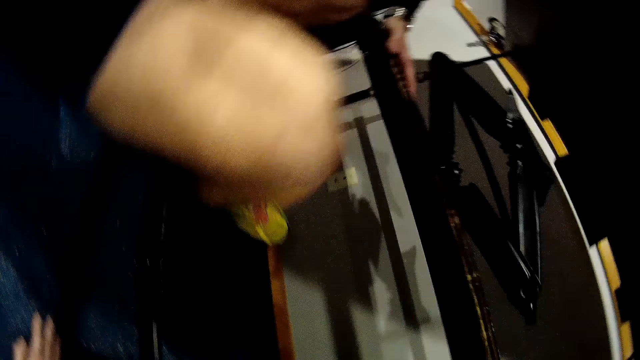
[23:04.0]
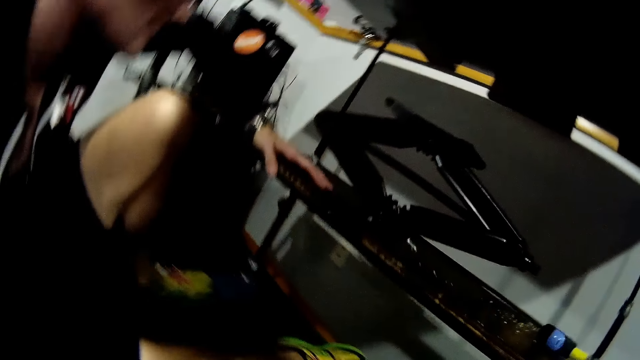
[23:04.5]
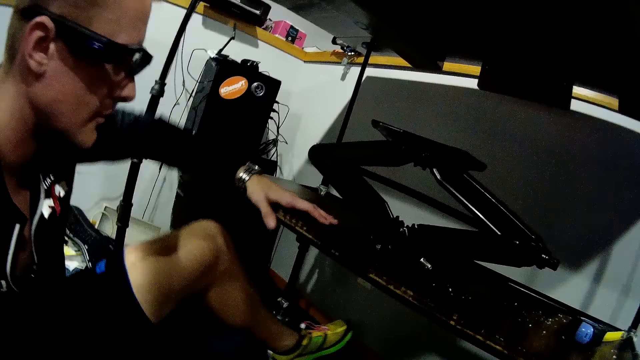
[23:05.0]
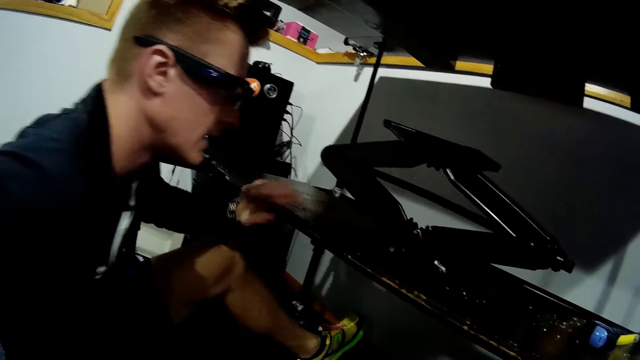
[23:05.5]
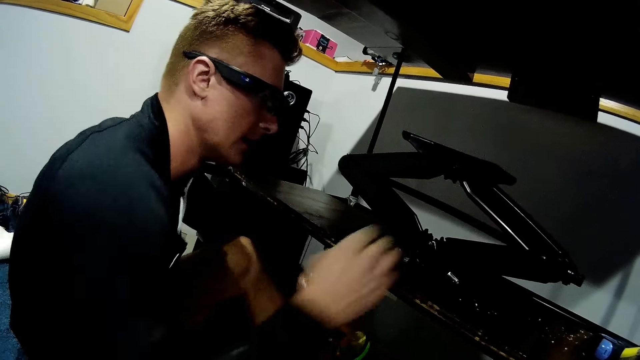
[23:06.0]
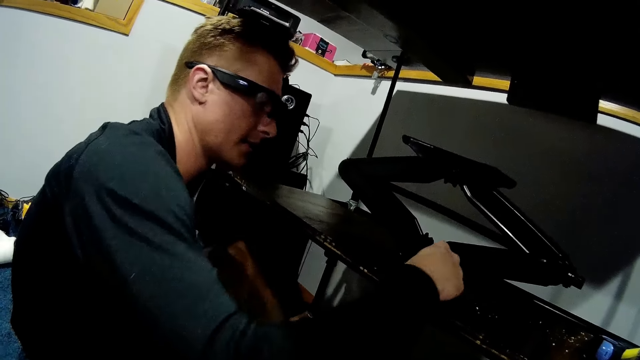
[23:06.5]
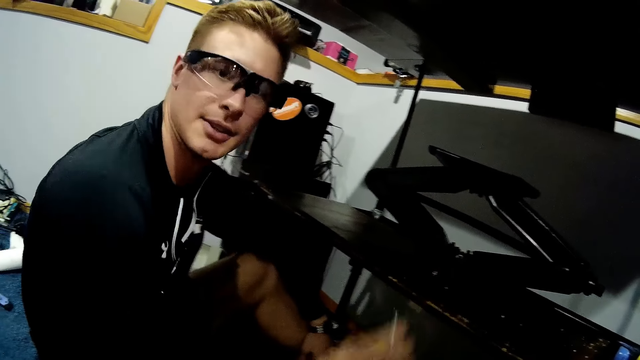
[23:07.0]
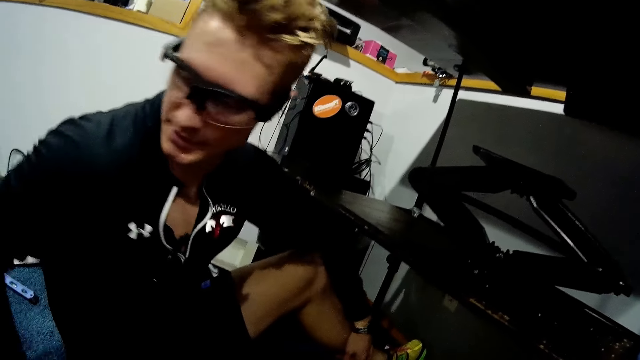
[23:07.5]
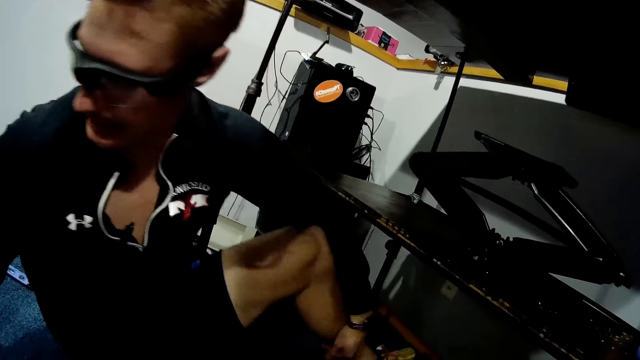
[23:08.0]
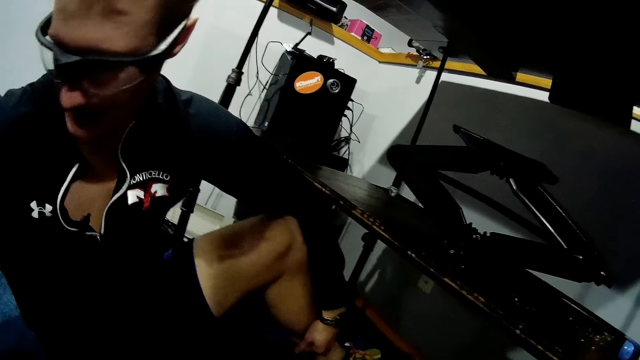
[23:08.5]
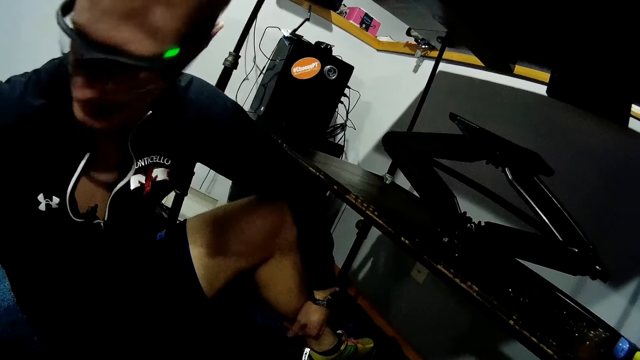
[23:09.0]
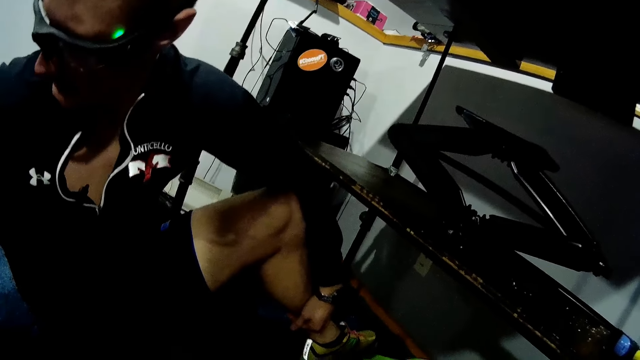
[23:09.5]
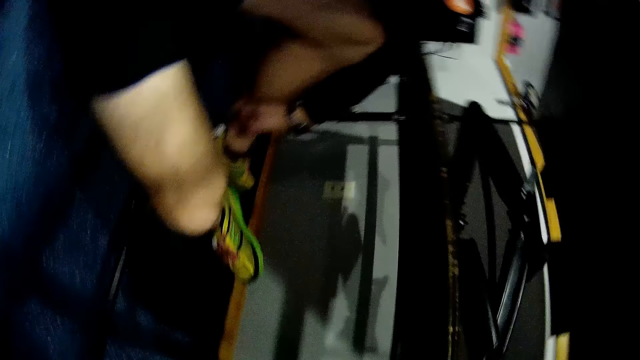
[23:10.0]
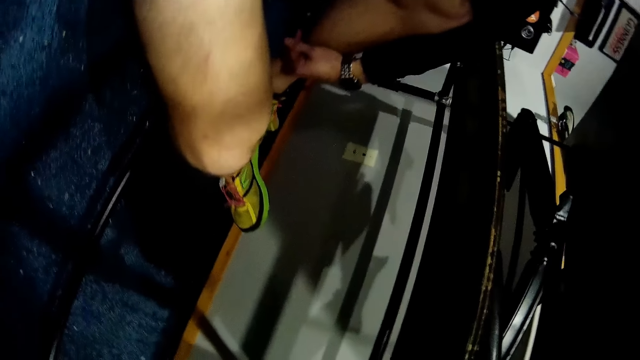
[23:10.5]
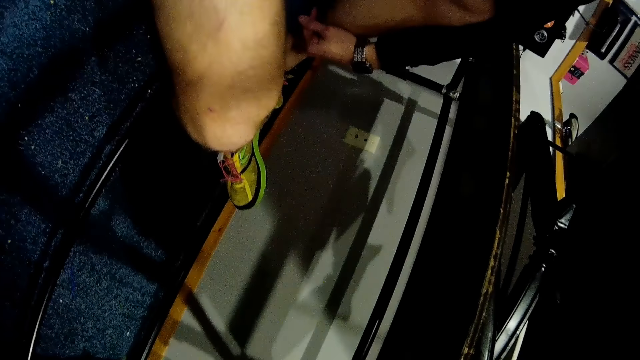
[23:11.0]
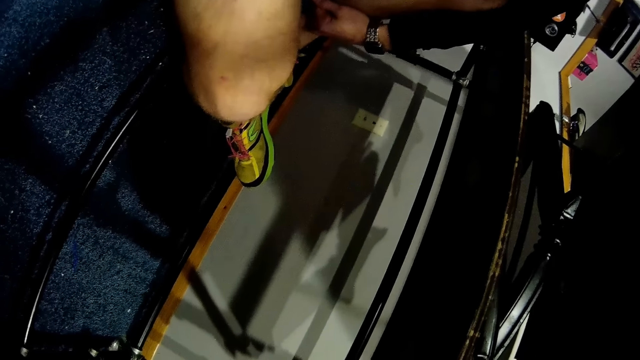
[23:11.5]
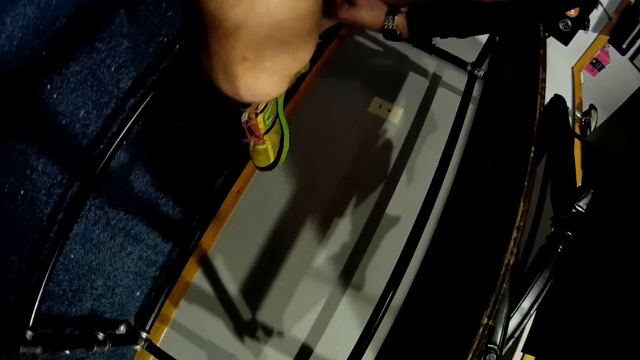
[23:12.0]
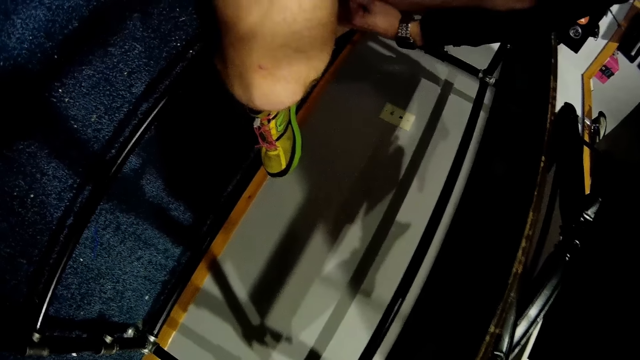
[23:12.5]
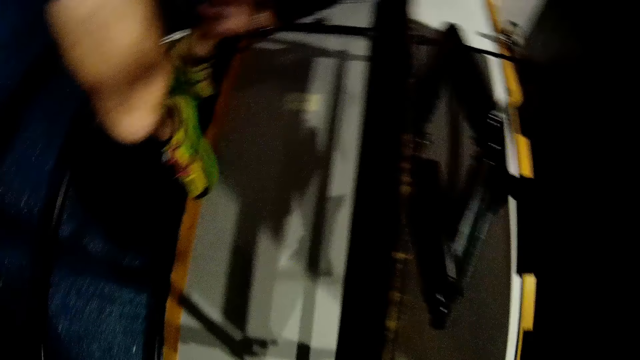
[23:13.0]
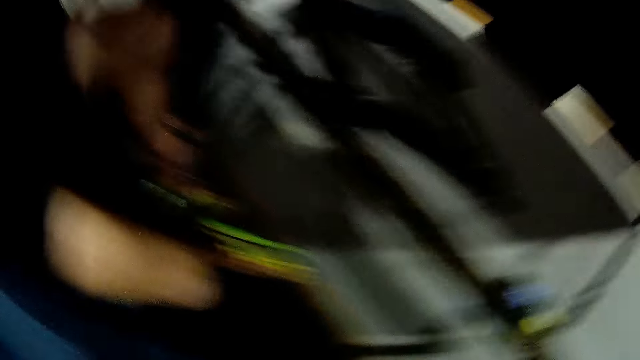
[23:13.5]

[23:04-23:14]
The man stretches his legs under the shelf. The man removes his left hand from the wooden slab in the worktable, picks a screw or nail from the wooden slab in the worktable with his right hand, and puts the nail on the carpet.

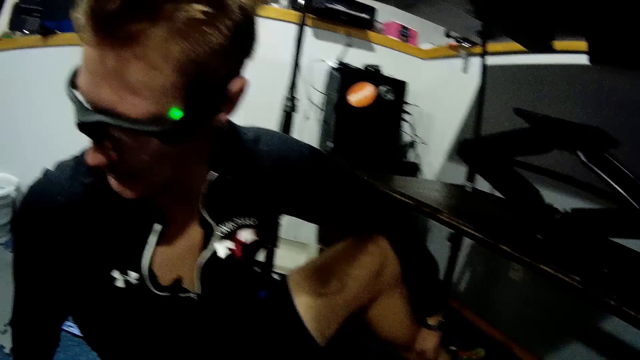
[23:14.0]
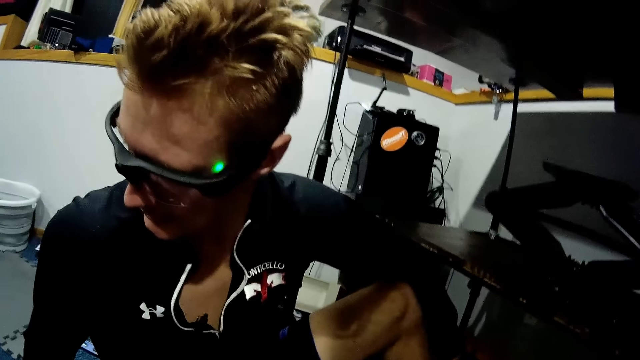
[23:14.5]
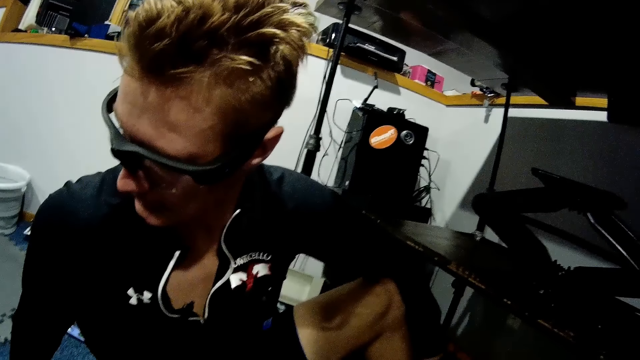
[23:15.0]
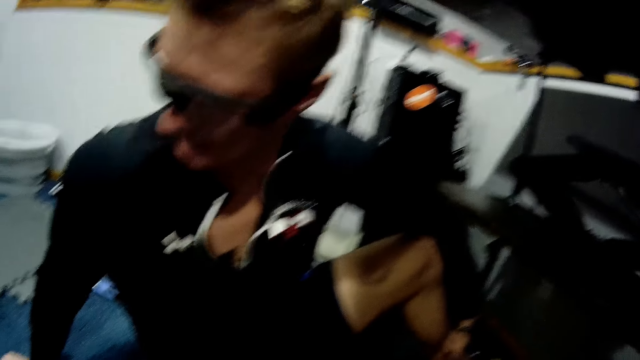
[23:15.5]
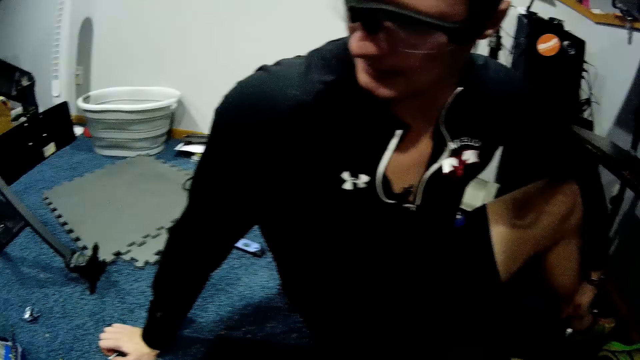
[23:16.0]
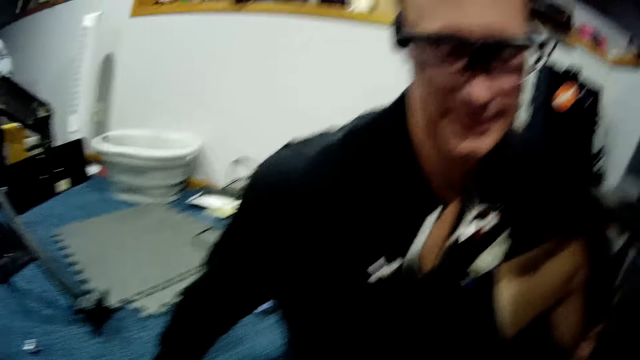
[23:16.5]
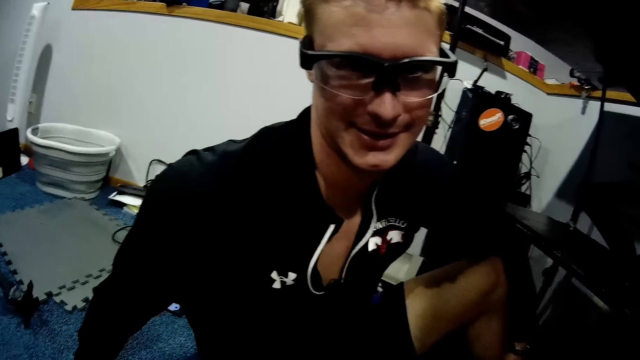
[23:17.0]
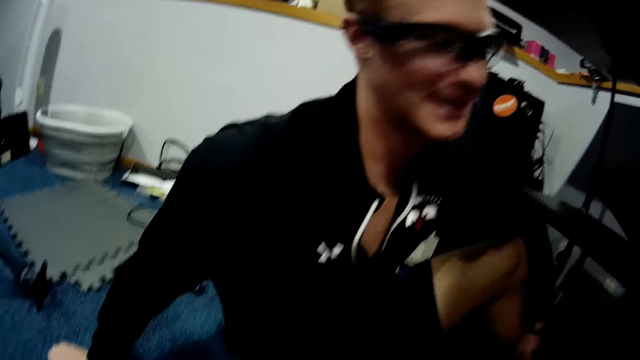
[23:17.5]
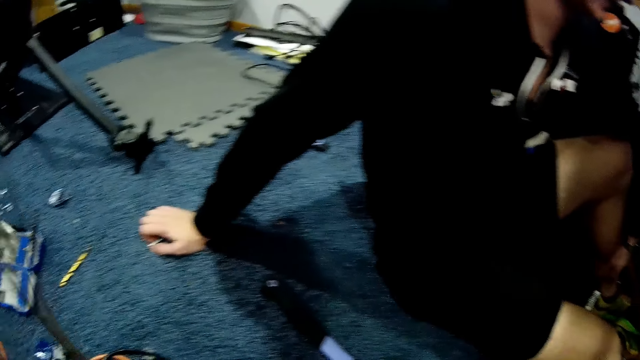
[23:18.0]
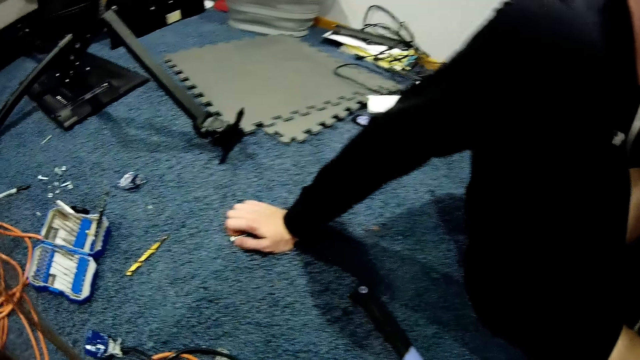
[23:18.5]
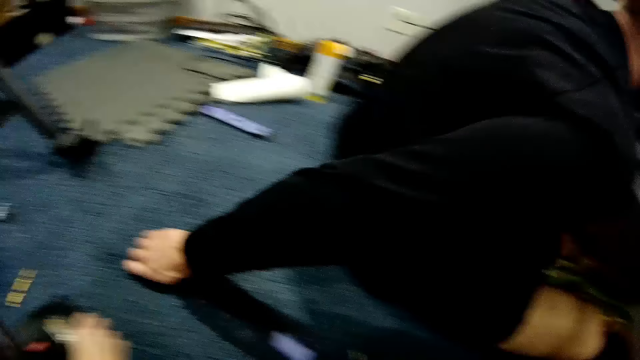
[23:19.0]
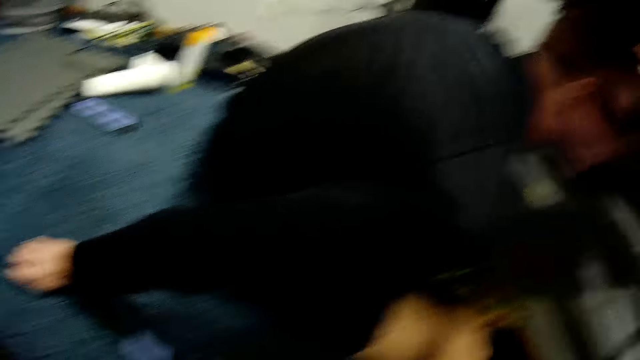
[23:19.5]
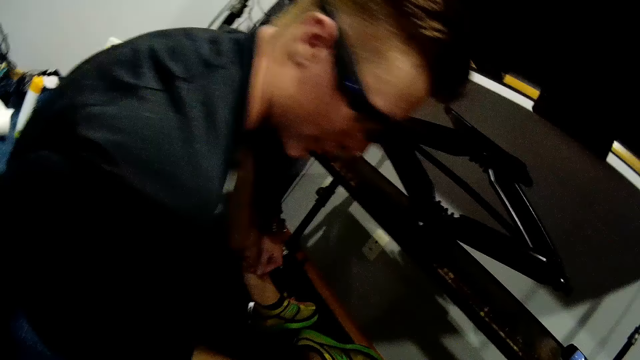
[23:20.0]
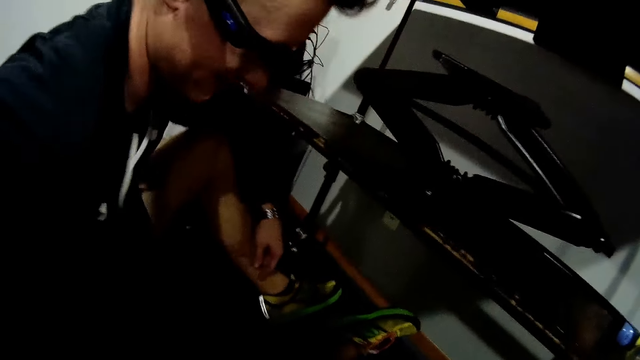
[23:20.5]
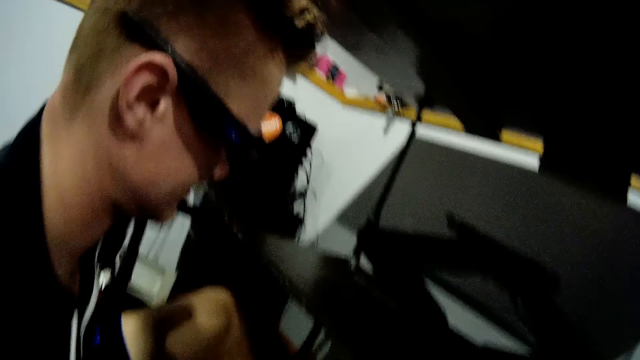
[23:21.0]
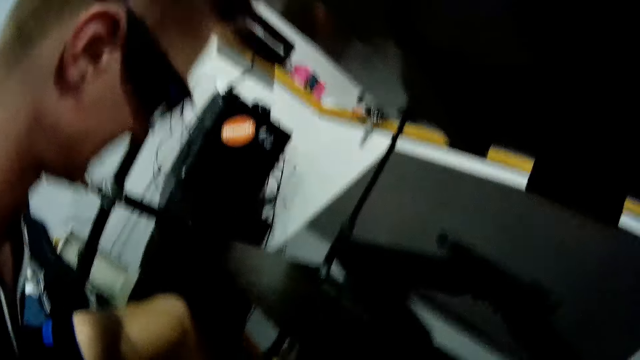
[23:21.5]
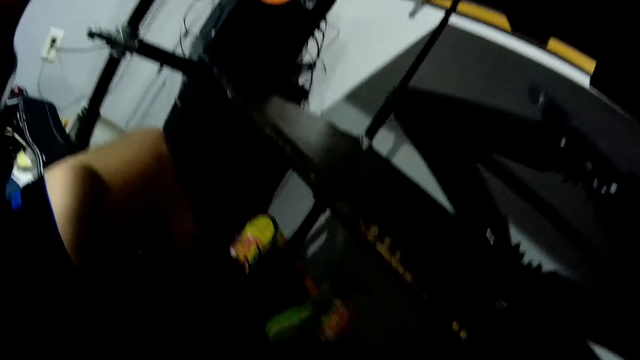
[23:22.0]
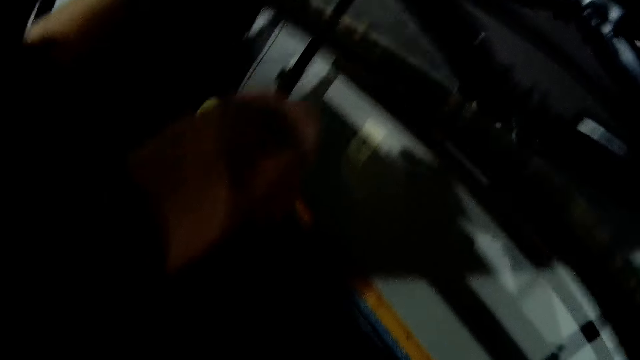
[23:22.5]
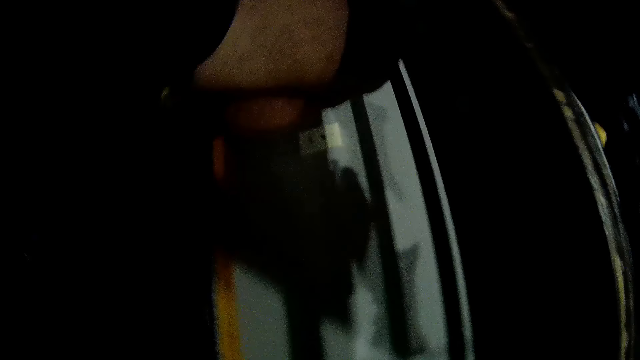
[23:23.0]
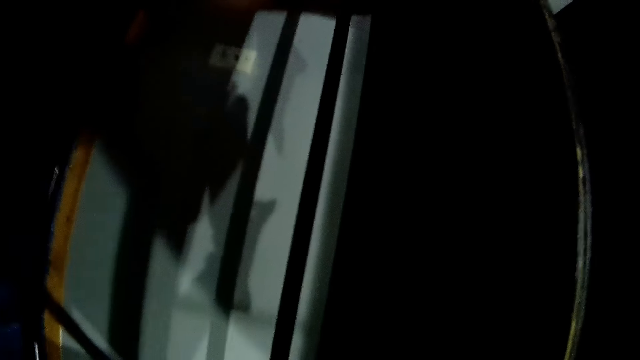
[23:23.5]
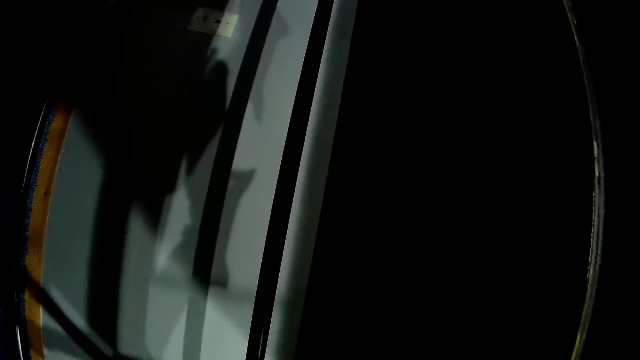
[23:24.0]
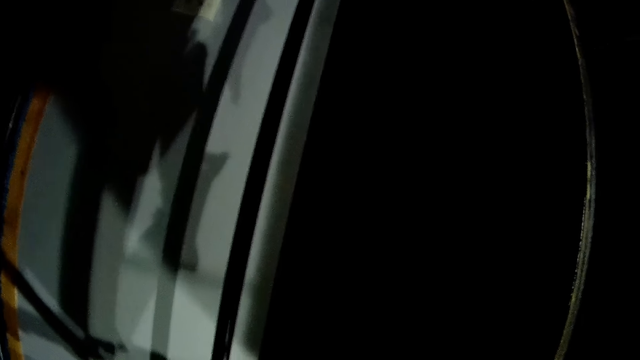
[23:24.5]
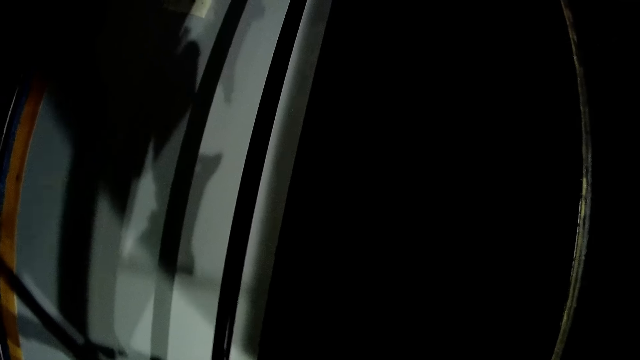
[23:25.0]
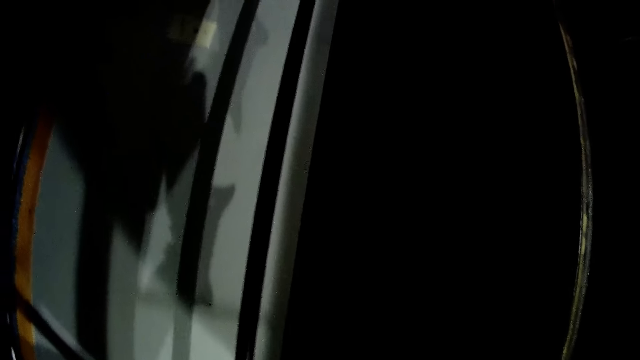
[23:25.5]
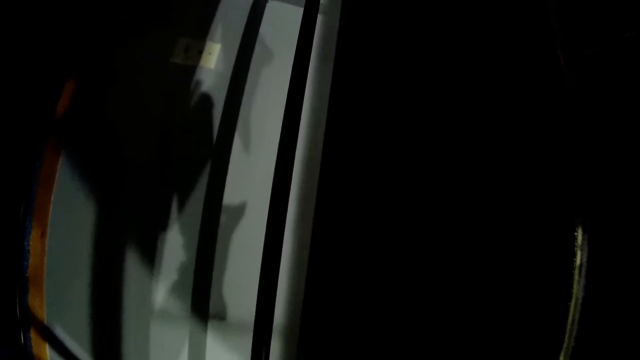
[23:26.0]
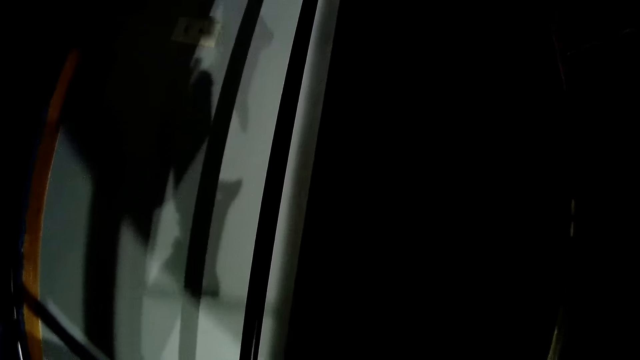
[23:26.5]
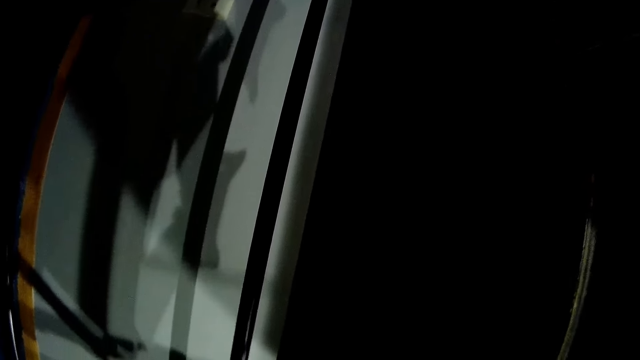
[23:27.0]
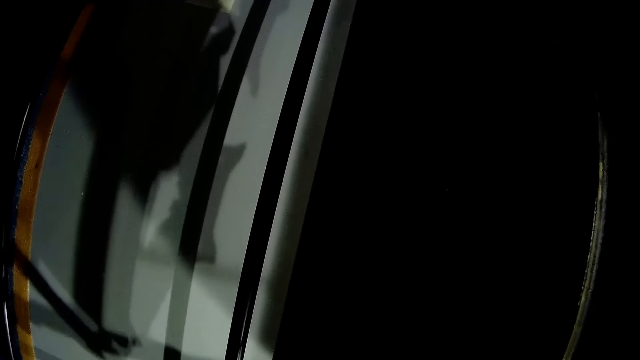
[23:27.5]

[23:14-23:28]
The man talks to the camera wearer. The camera wearer puts something on the carpet.
